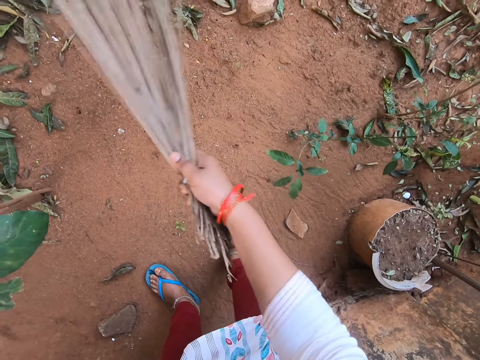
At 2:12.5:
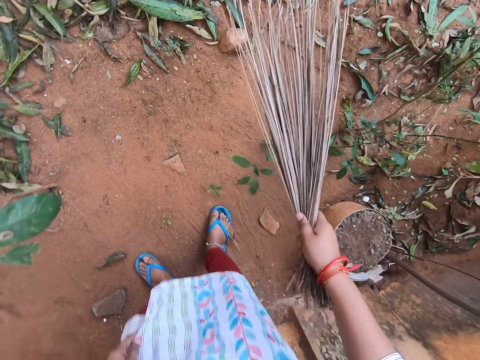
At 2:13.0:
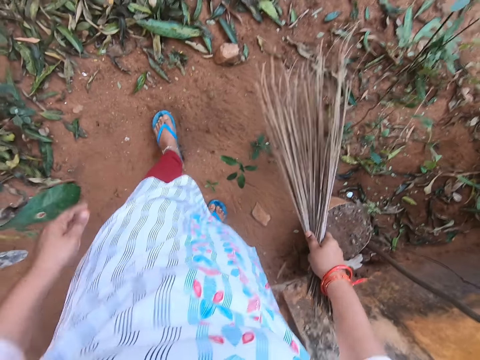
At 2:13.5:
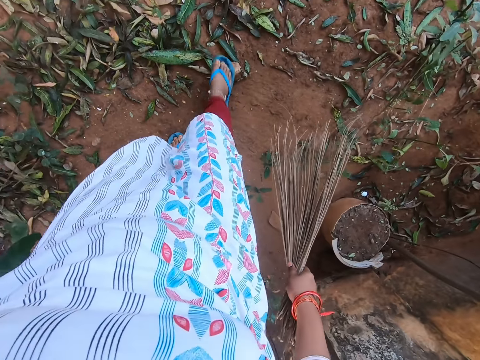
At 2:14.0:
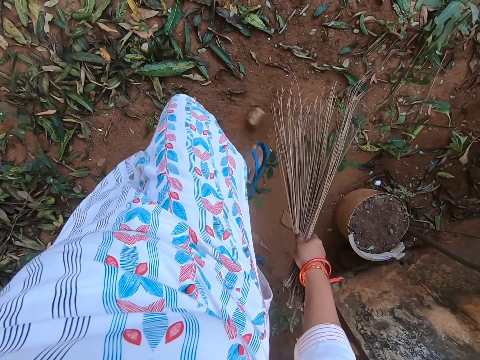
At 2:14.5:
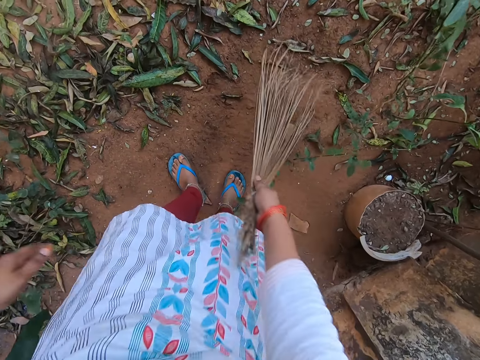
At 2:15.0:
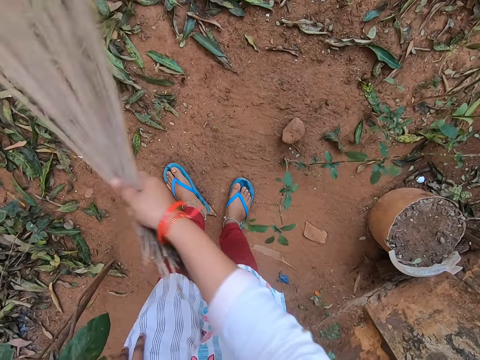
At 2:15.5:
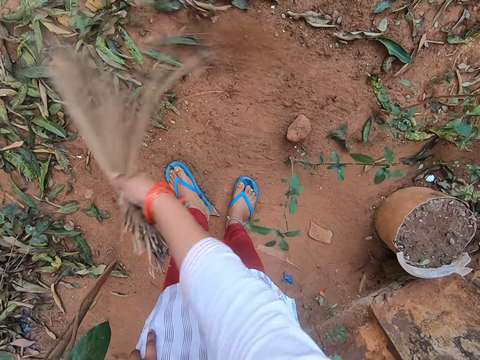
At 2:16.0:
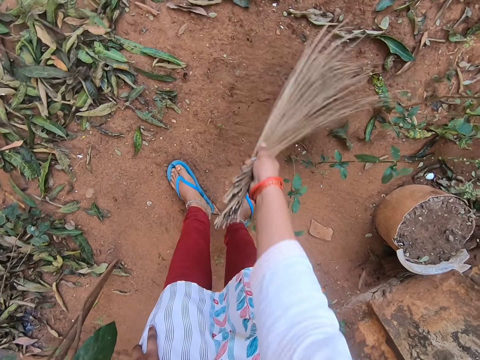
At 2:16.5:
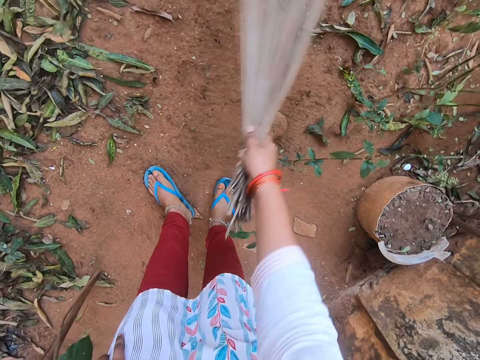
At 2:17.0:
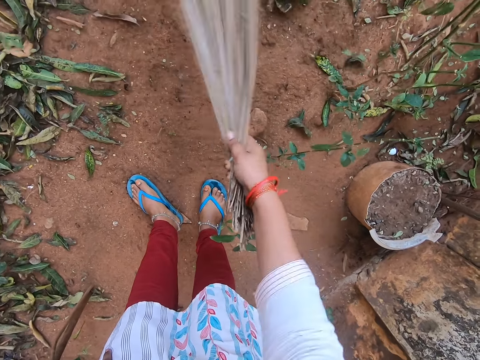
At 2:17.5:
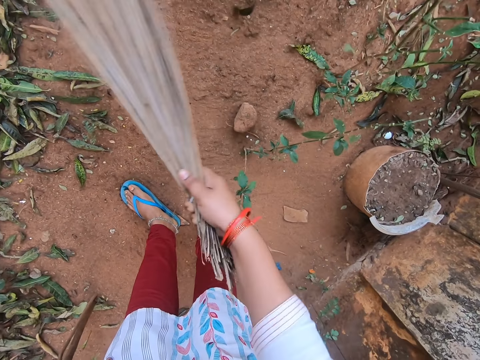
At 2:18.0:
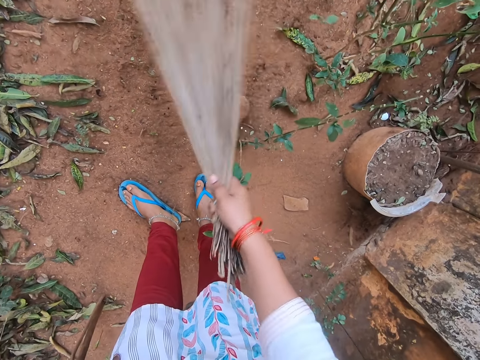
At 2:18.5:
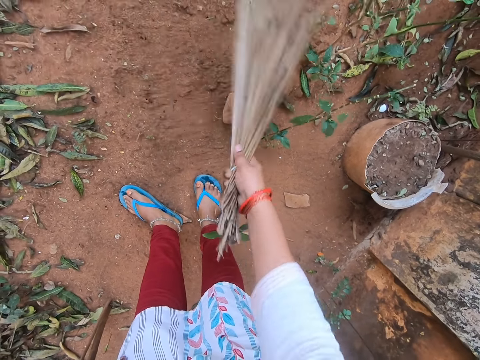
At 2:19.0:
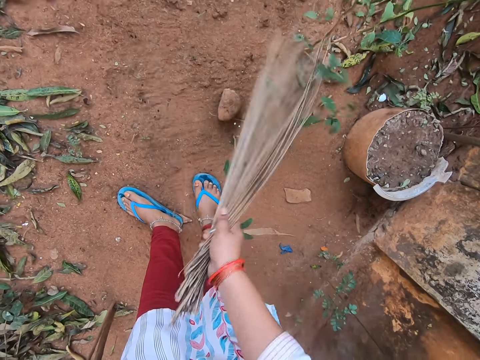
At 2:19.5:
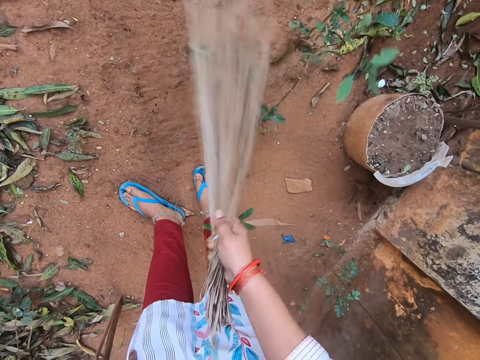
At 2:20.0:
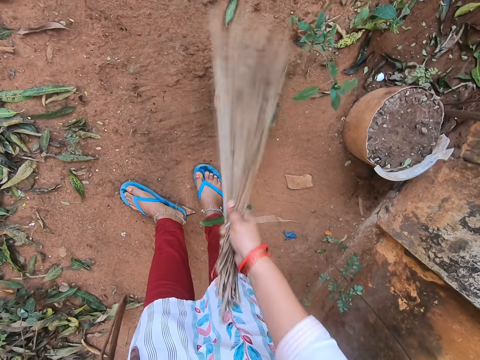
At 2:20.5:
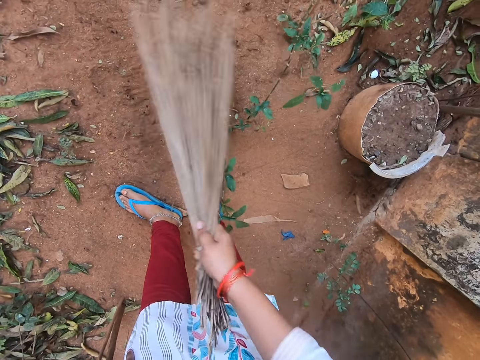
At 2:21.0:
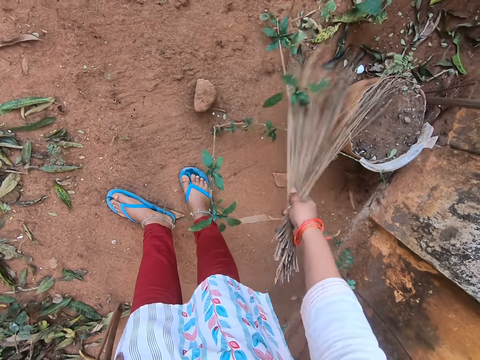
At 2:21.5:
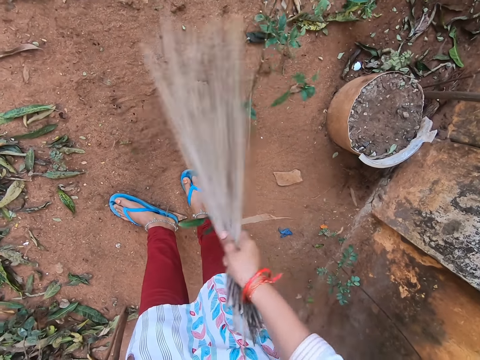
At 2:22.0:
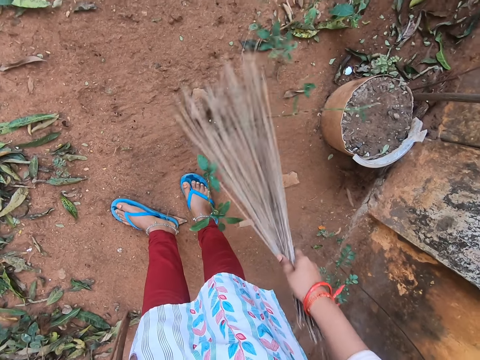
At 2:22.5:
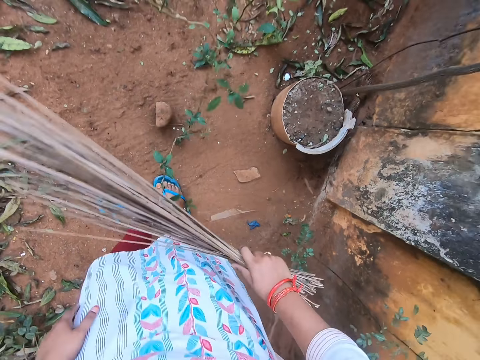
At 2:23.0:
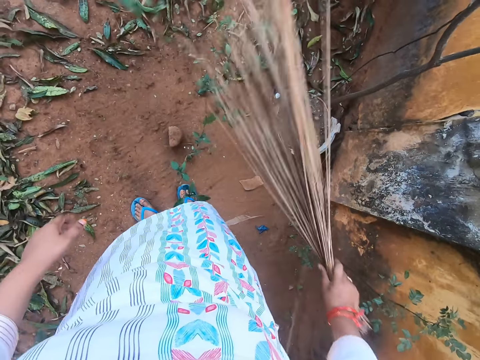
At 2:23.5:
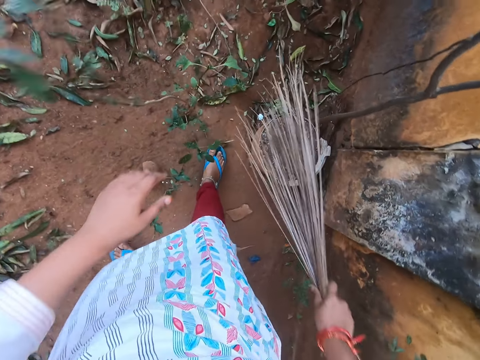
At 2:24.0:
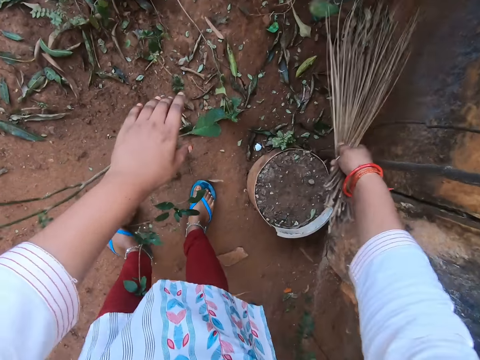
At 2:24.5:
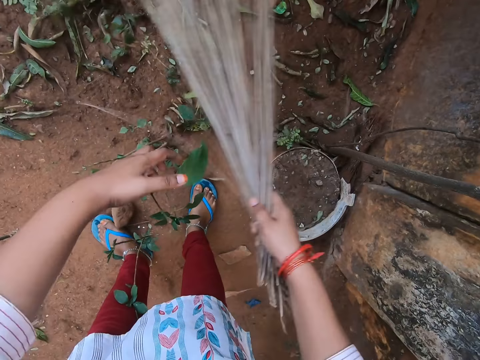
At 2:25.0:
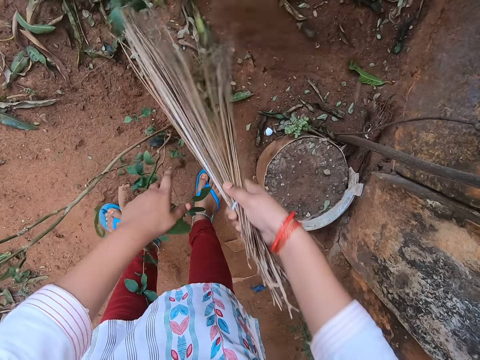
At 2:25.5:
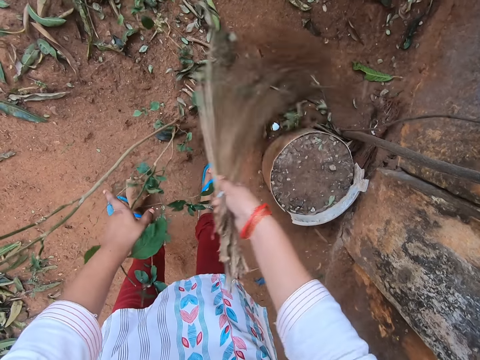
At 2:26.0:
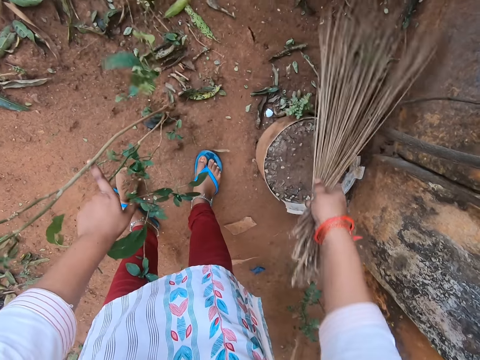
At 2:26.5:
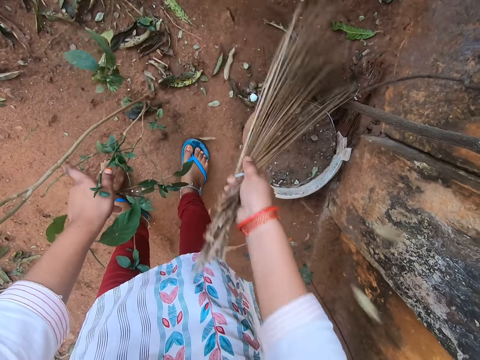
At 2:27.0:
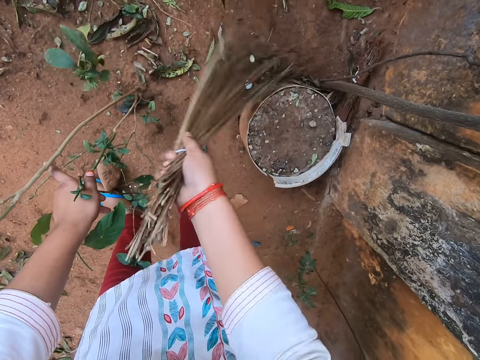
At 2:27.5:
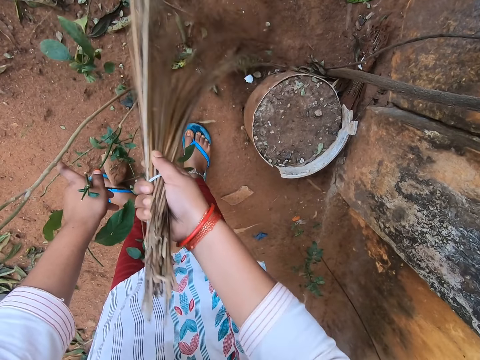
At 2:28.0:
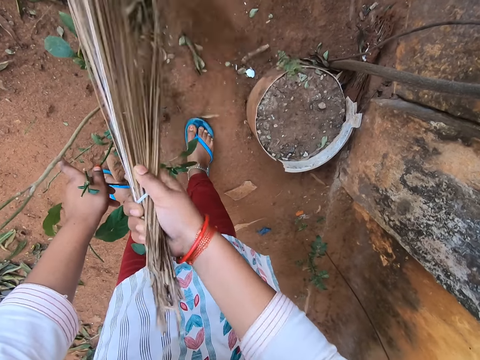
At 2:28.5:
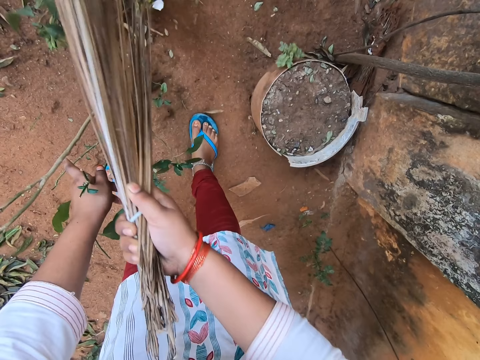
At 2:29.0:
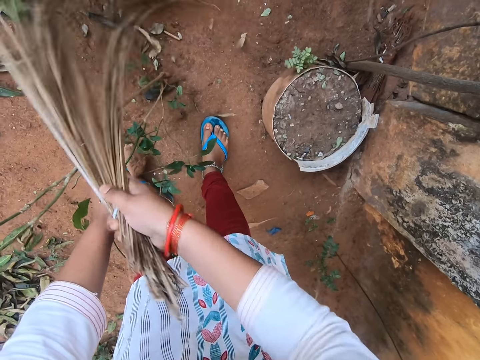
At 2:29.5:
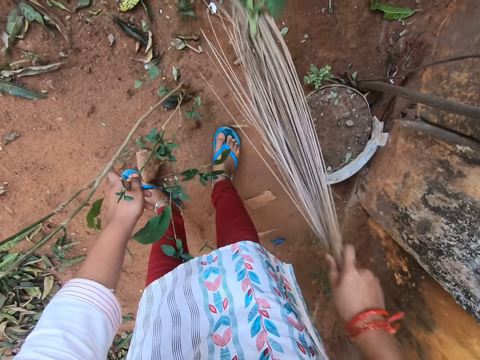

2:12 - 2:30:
The camera wearer shifts a stone on the ground with her right leg. She sweeps the ground with the broom in her right hand. She holds a plant with her left hand. She sweeps the ground with the broom in her right hand.

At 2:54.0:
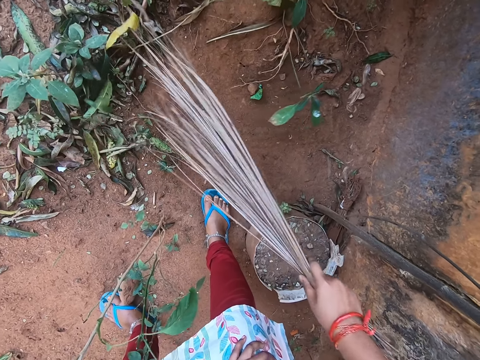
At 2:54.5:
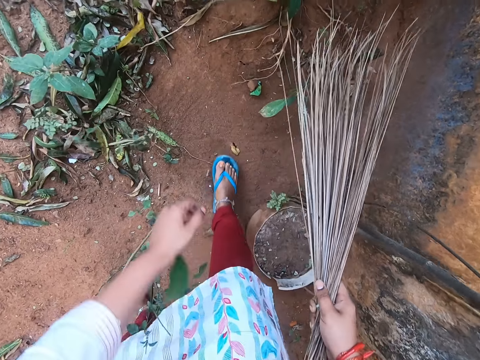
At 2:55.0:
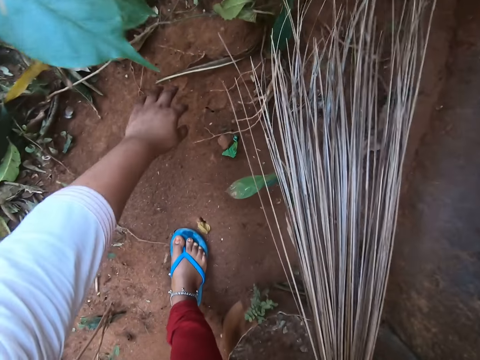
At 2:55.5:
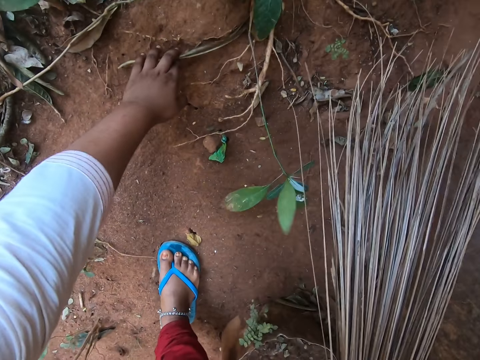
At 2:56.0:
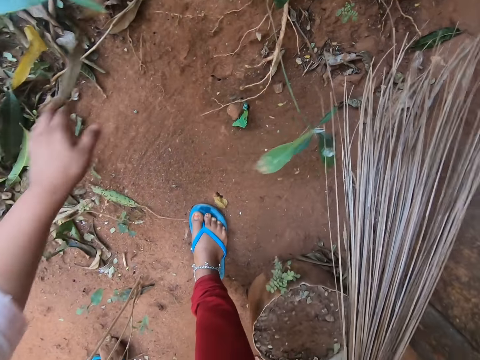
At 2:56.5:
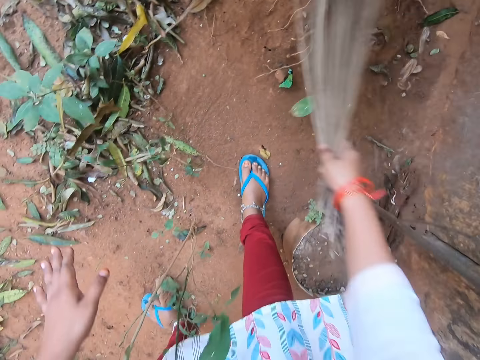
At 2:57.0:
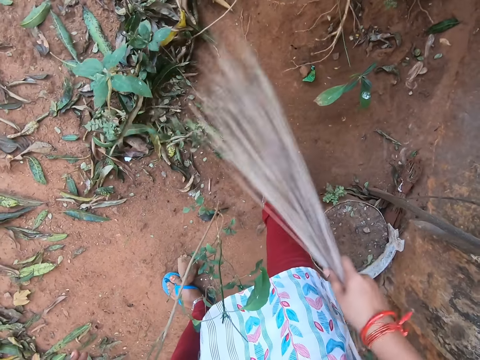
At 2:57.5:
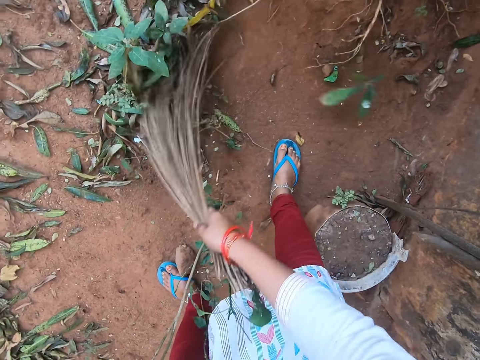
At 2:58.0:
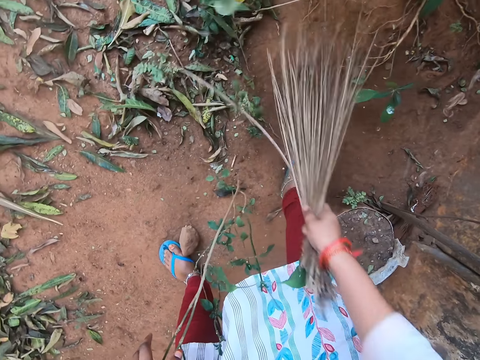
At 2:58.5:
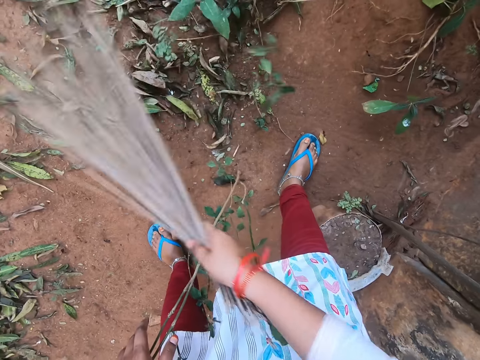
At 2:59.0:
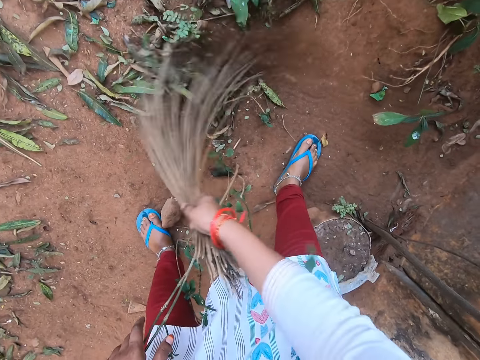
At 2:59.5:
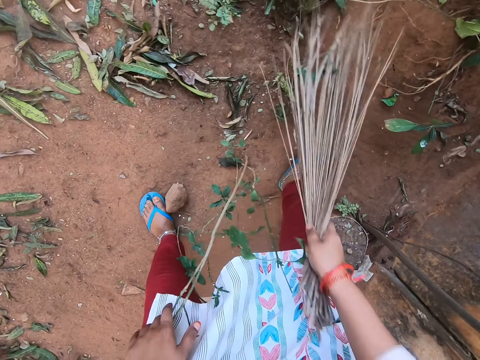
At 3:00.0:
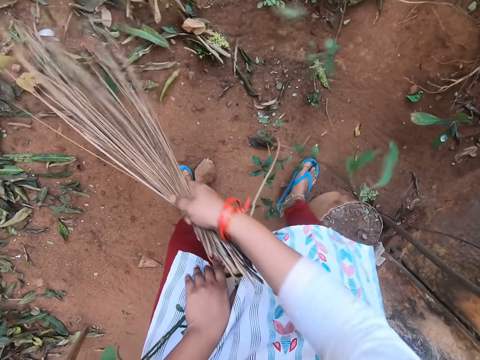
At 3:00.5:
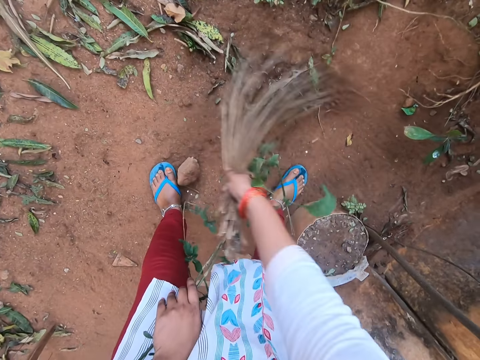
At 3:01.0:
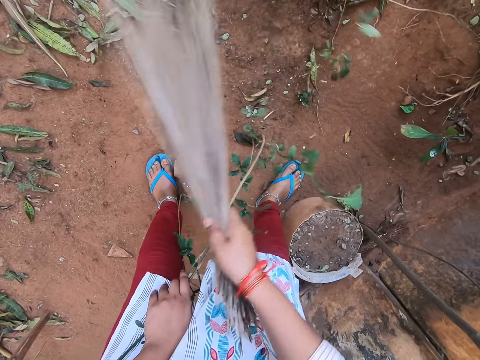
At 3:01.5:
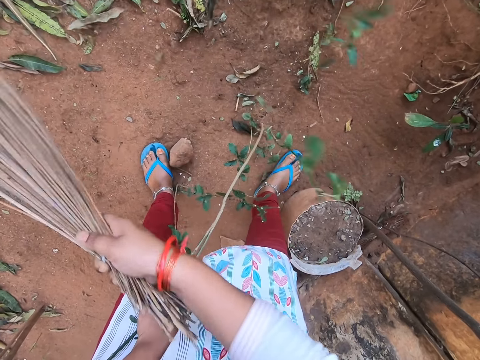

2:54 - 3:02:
The camera wearer picks up a feather from the ground with her left hand. She drops the feather on the ground with her left hand. She sweeps the ground with the broom in her right hand.
